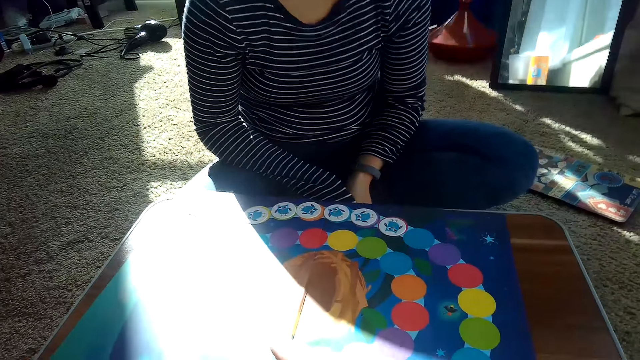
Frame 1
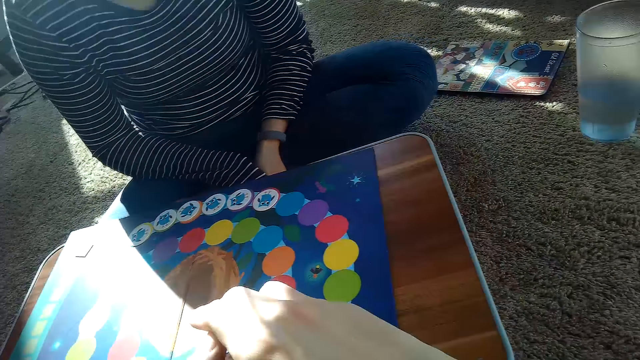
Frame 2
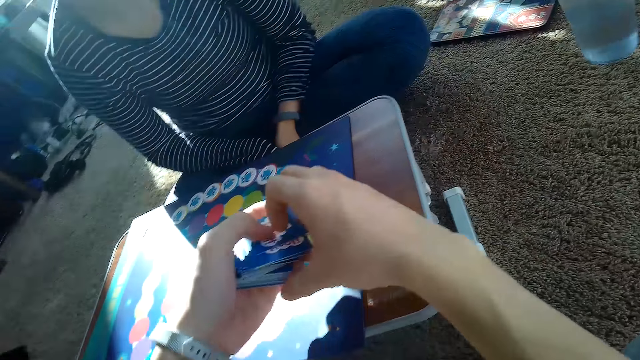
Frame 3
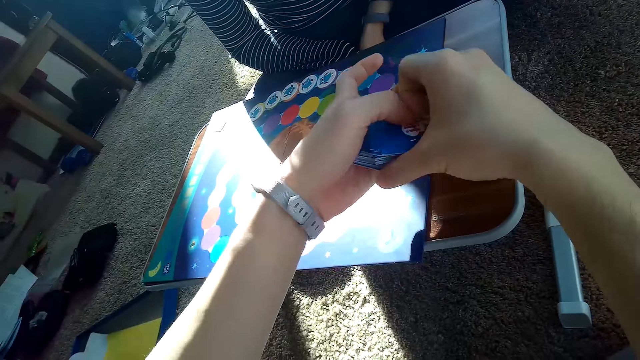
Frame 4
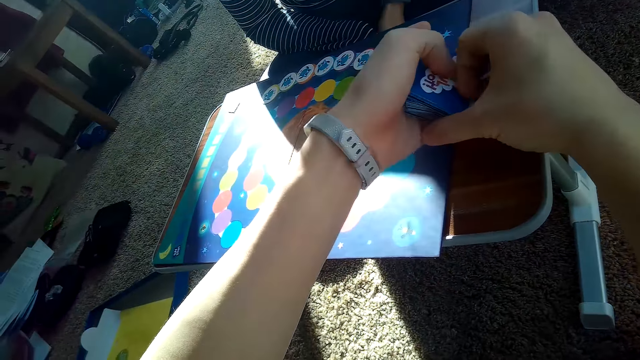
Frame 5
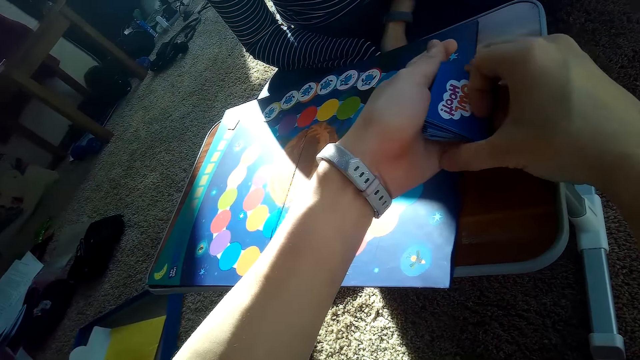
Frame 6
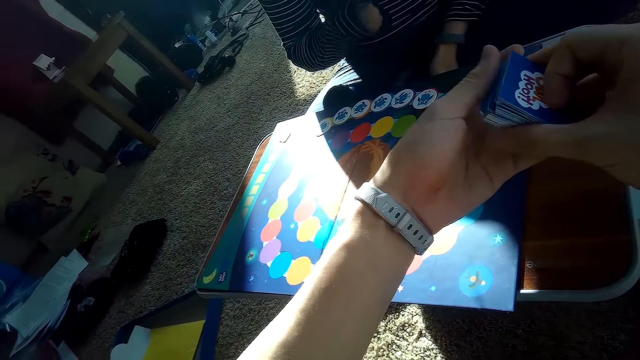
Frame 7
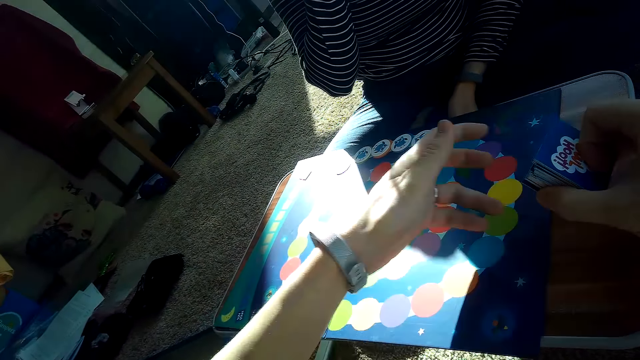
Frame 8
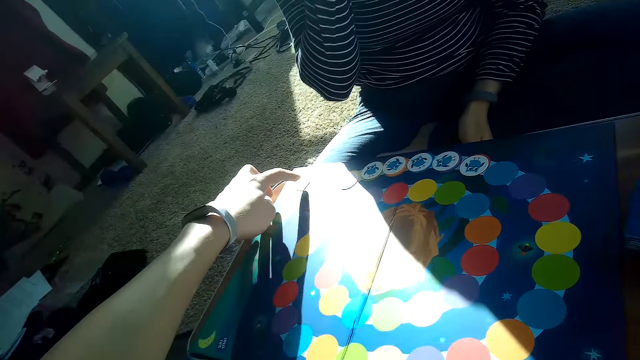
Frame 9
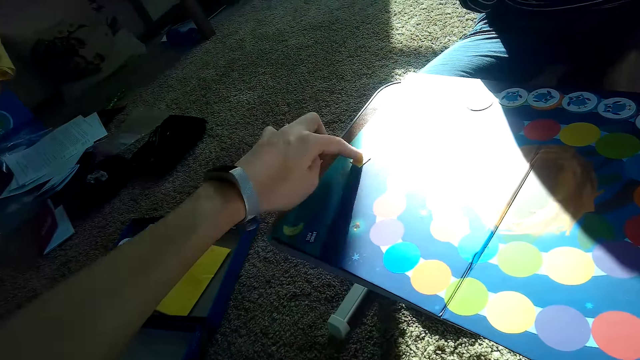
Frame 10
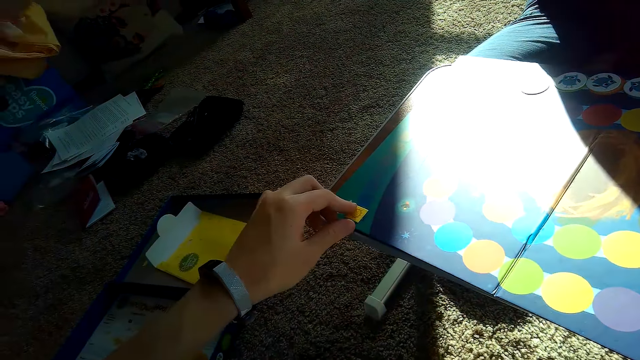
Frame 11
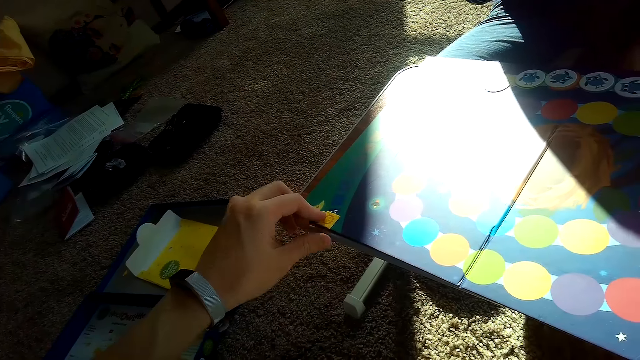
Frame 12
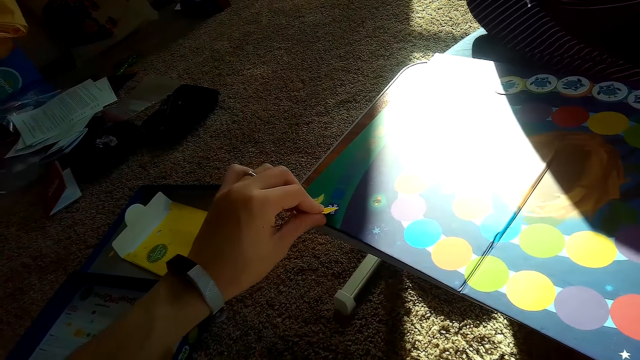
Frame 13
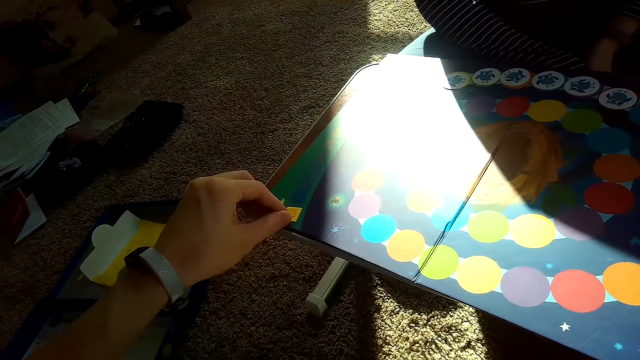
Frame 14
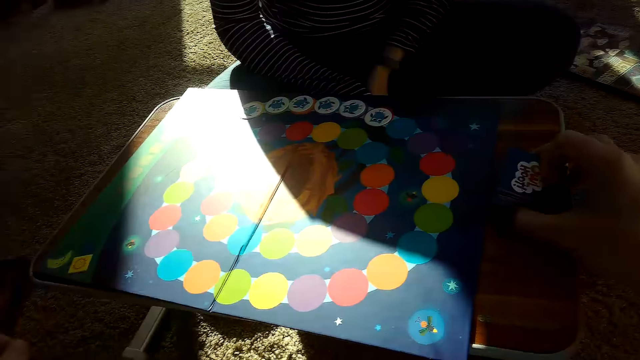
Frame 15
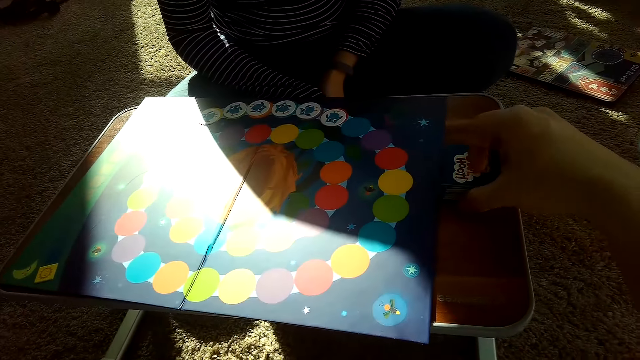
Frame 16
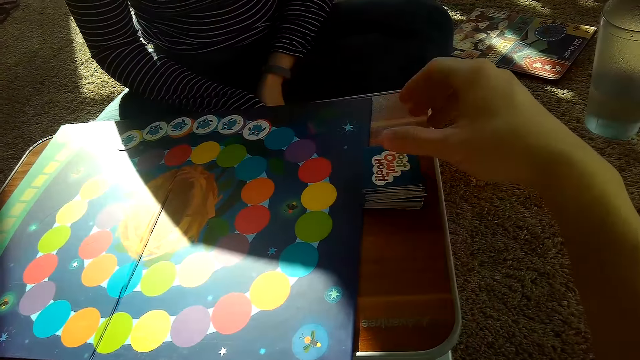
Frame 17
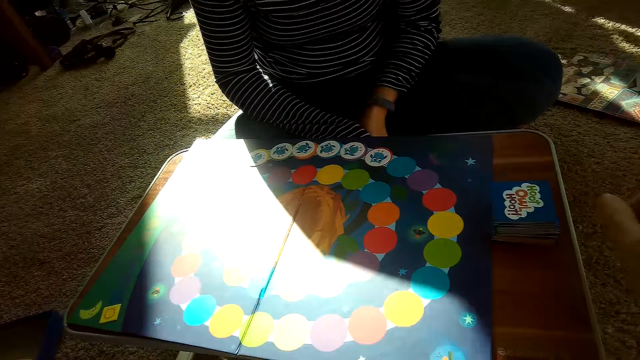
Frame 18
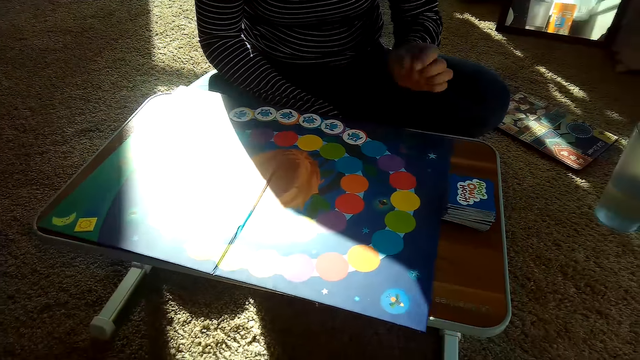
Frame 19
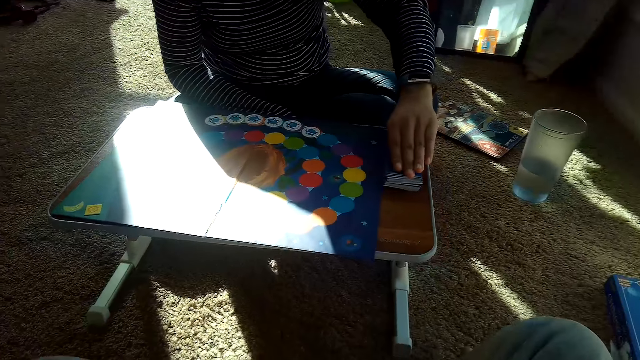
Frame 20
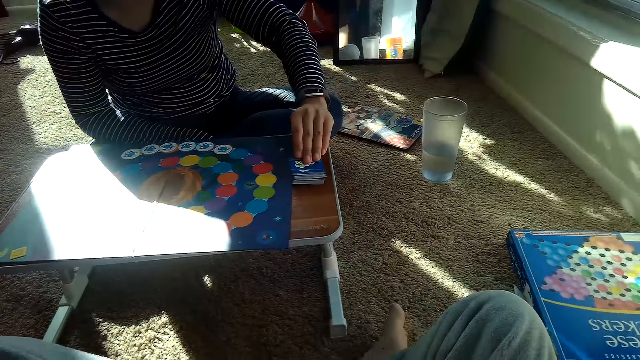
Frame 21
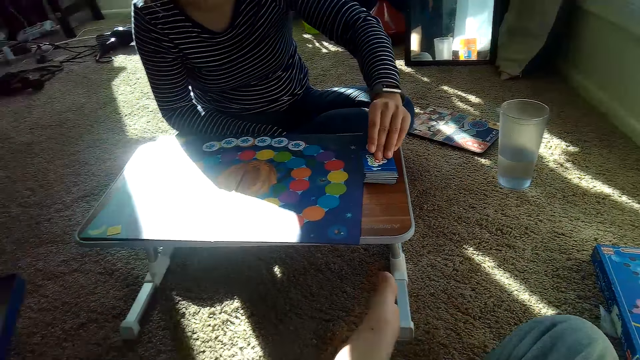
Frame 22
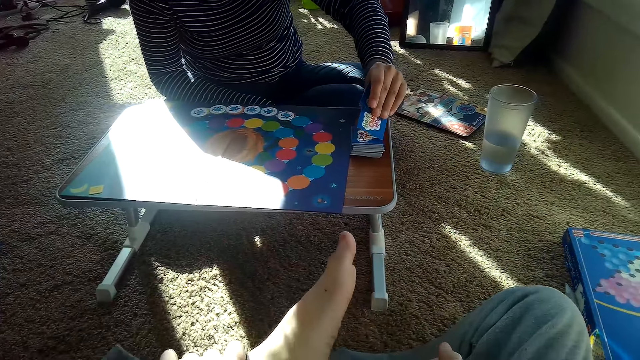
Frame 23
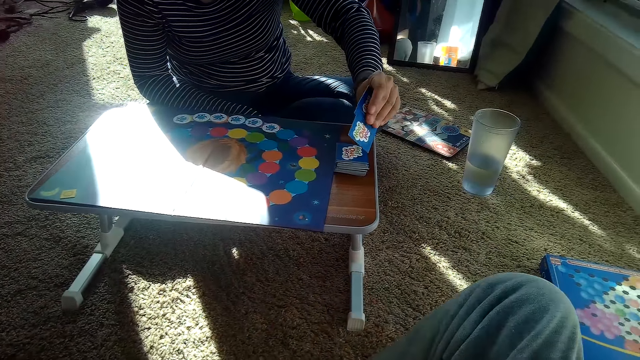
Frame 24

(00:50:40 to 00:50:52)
The camera wearer adjusts a chip or card on the game board with his left hand. He picks the card and drops the card. He places his right hand on the stack of cards on the table. He removes his right hand from the stack of cards on the table. He places the cards on the table. The partner picks some cards from the stack of cards on the table with her left hand.

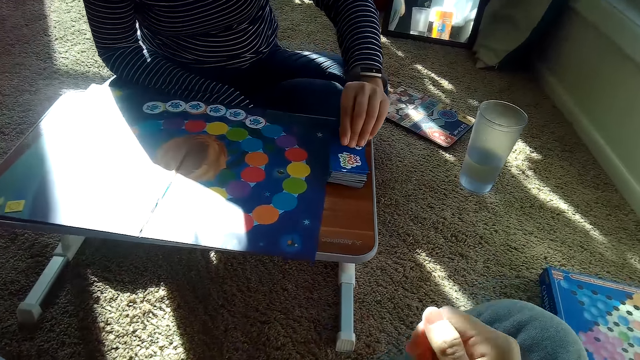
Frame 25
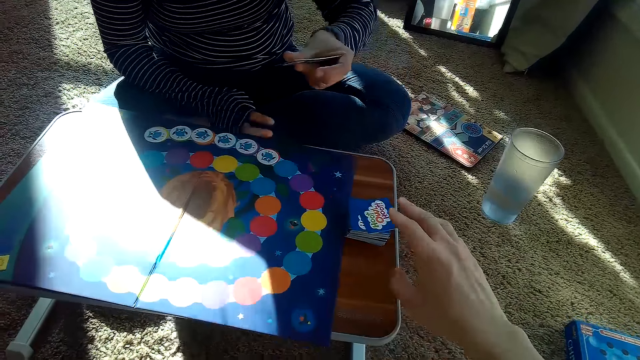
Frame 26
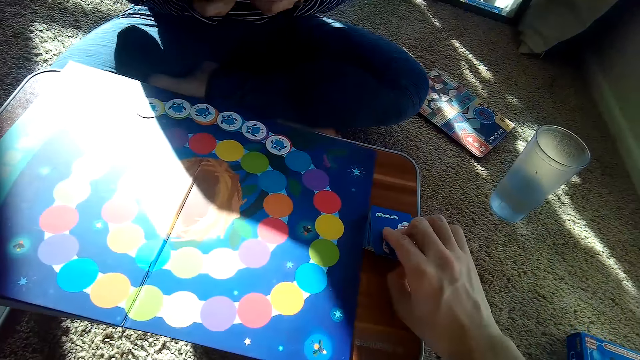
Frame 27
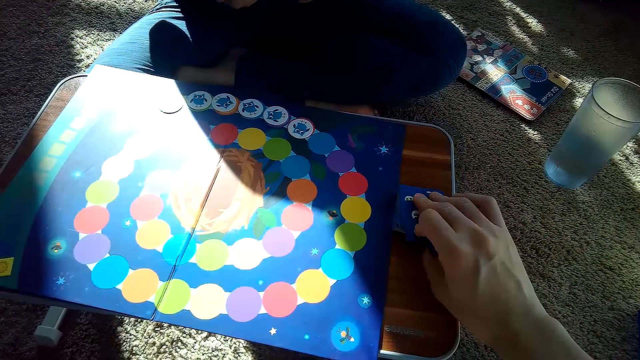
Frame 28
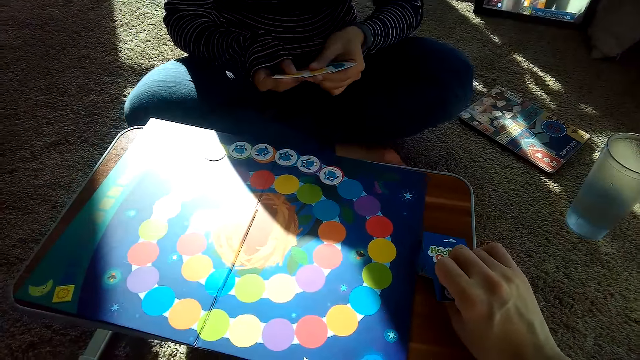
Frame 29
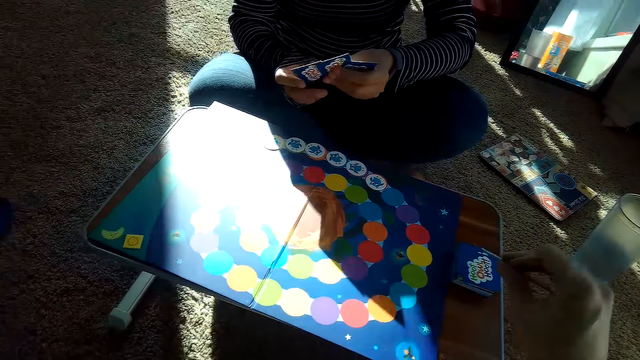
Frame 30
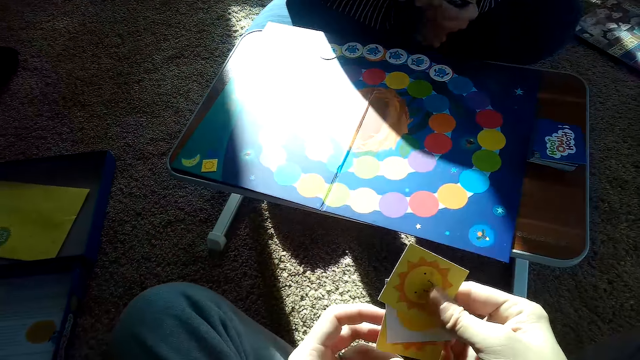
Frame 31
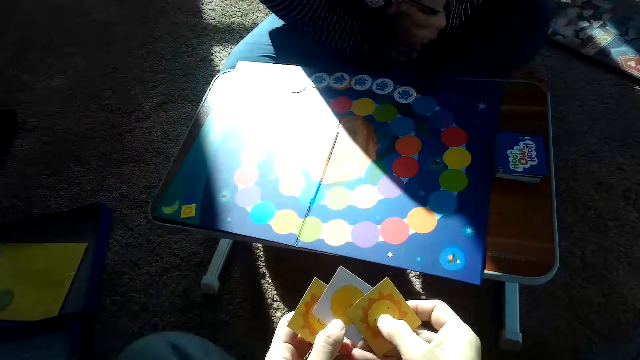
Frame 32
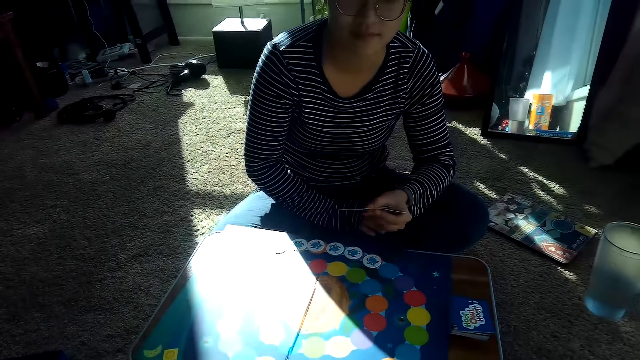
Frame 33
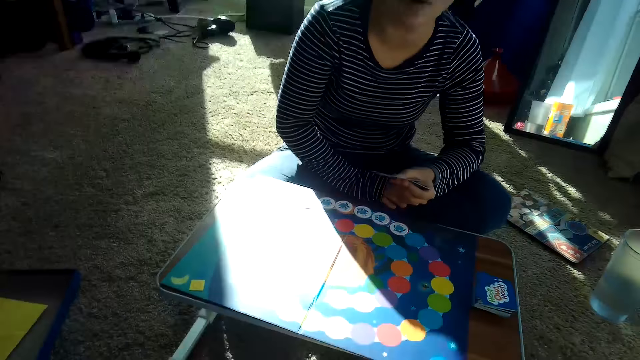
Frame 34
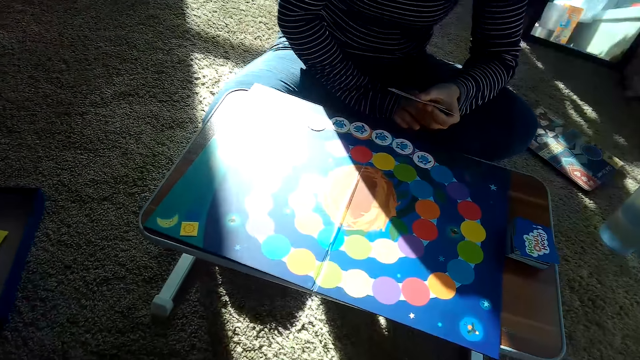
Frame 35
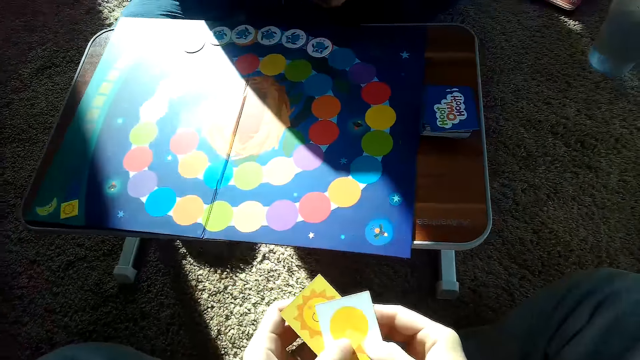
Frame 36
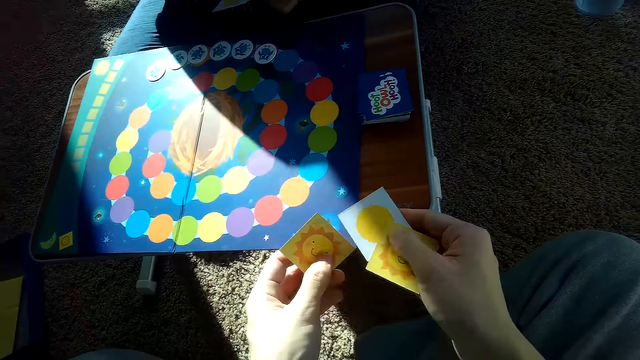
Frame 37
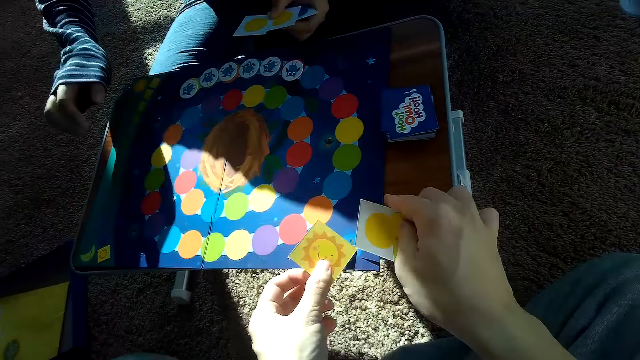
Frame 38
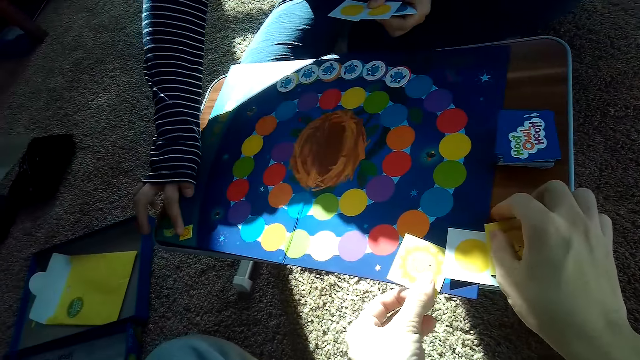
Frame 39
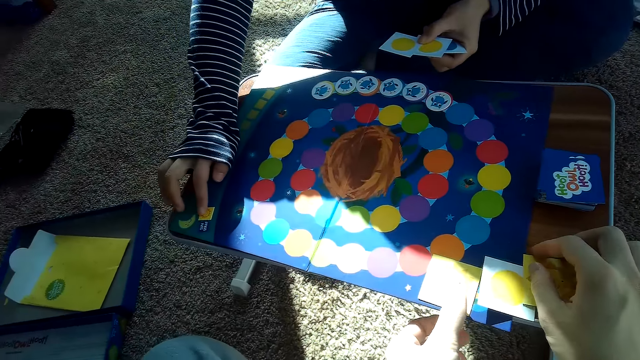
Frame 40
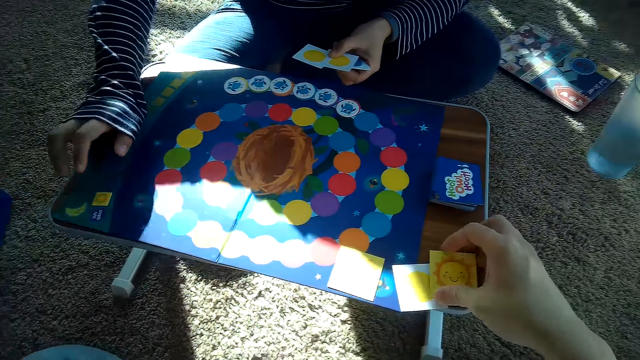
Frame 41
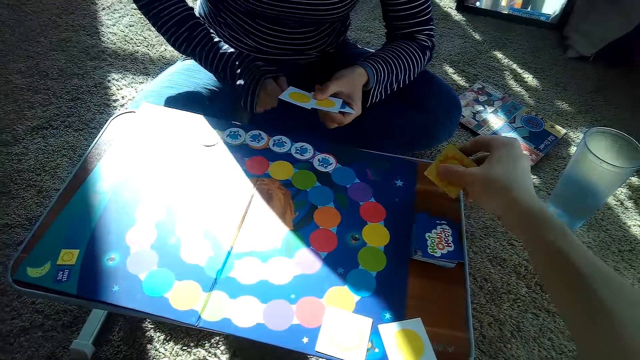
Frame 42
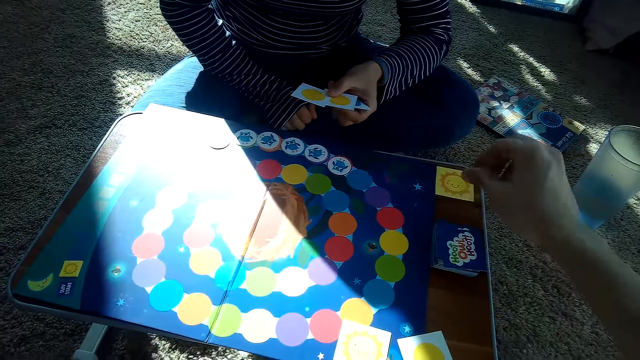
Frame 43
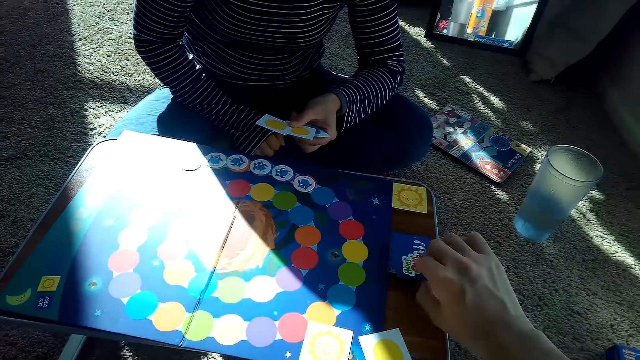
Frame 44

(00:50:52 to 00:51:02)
The camera wearer picks some cards from the stack of cards on the table with his right hand. He holds the cards with both hands. The partner adjusts the chip or card on the game board with her right hand. The camera wearer drops the cards on the game board with both hands. He drops a card on the table with his right hand.
